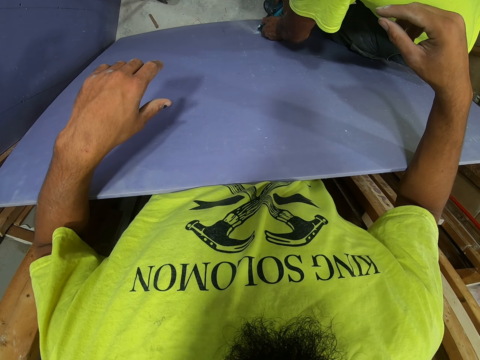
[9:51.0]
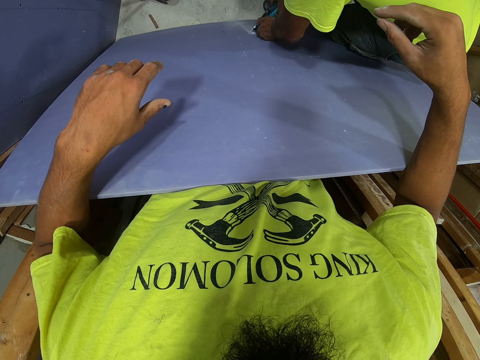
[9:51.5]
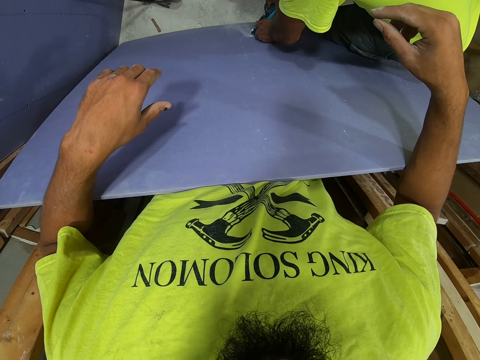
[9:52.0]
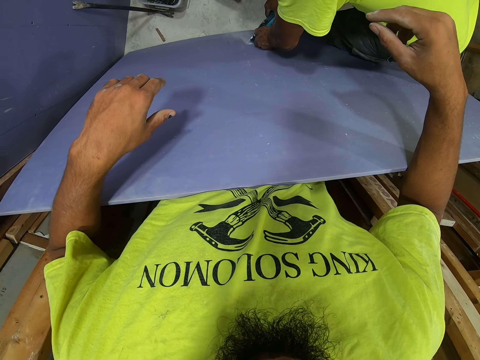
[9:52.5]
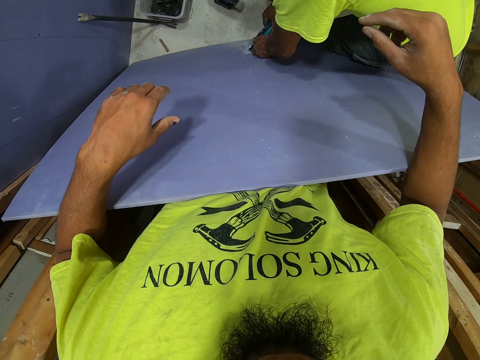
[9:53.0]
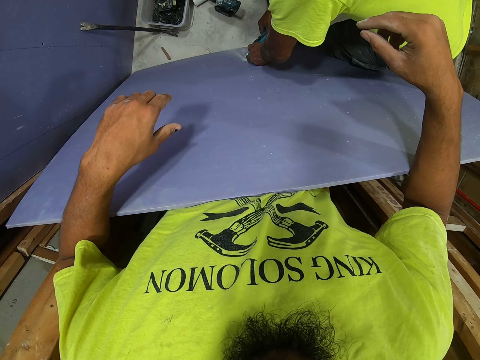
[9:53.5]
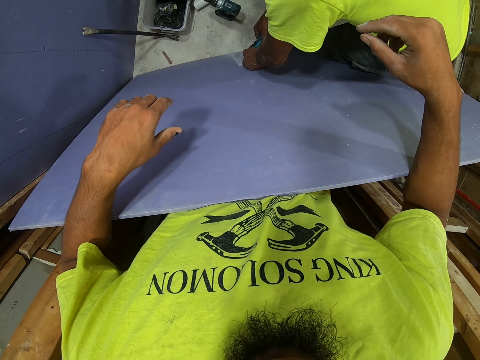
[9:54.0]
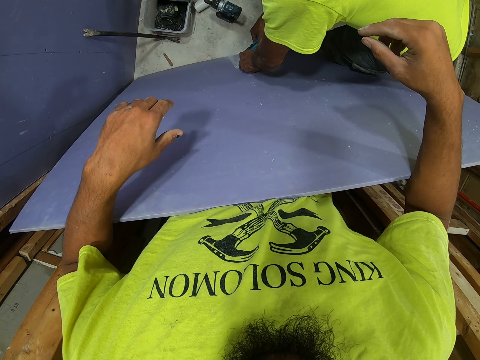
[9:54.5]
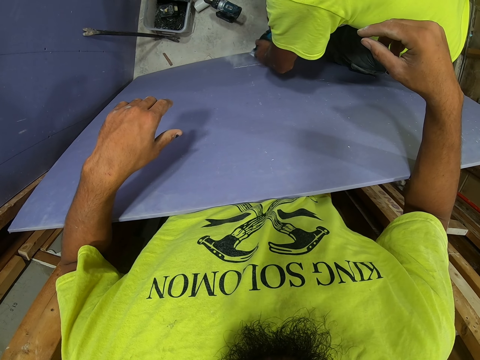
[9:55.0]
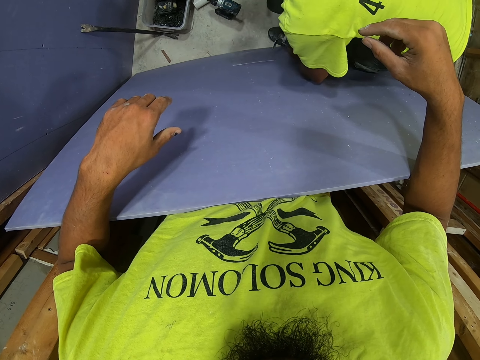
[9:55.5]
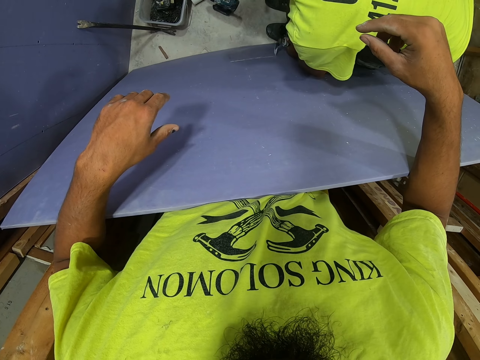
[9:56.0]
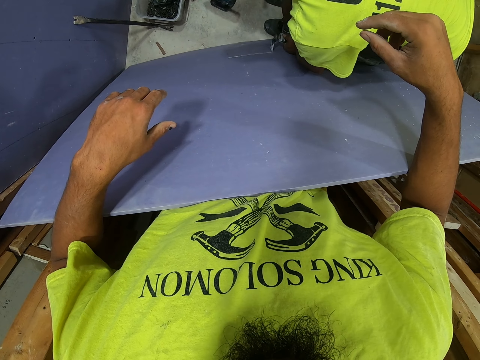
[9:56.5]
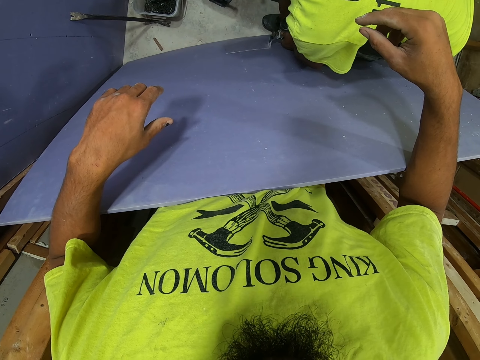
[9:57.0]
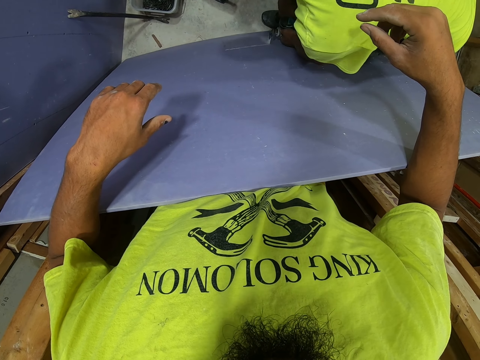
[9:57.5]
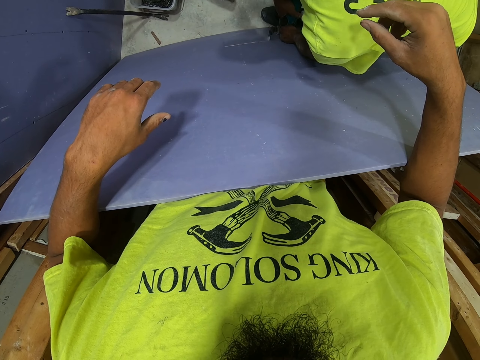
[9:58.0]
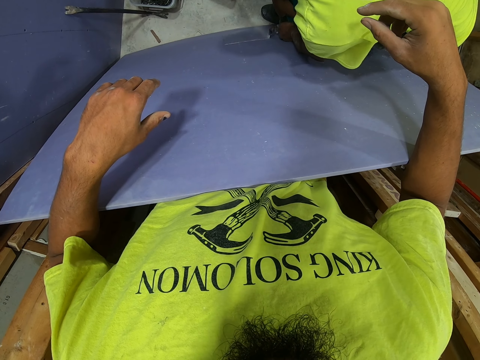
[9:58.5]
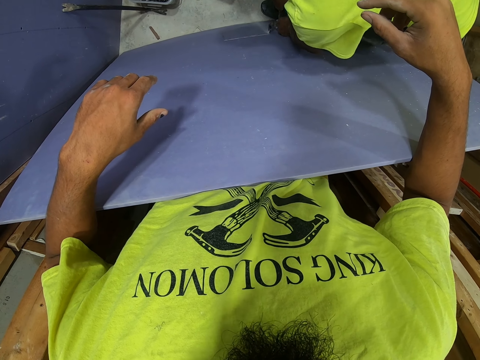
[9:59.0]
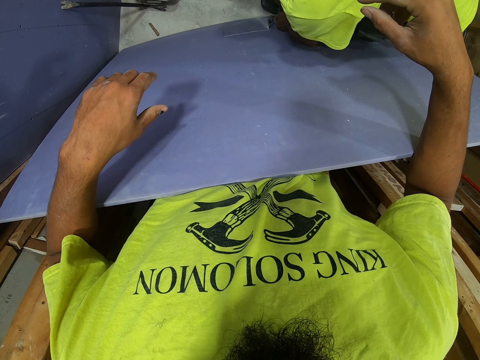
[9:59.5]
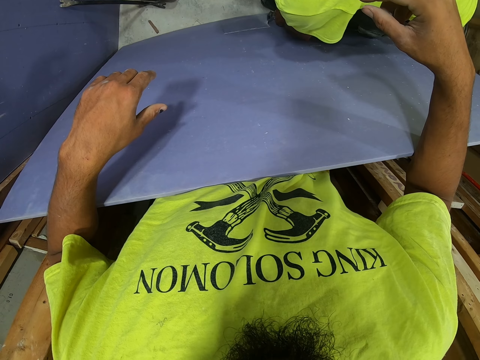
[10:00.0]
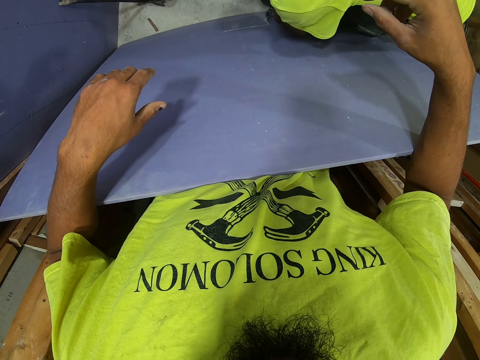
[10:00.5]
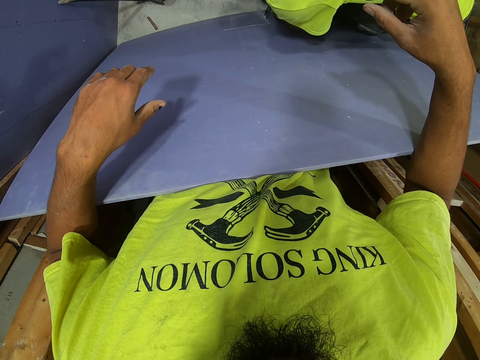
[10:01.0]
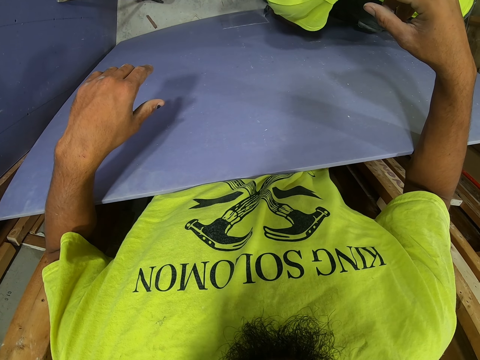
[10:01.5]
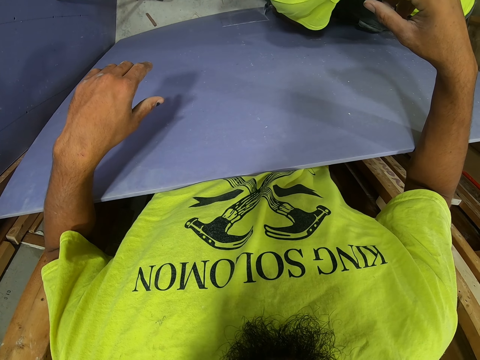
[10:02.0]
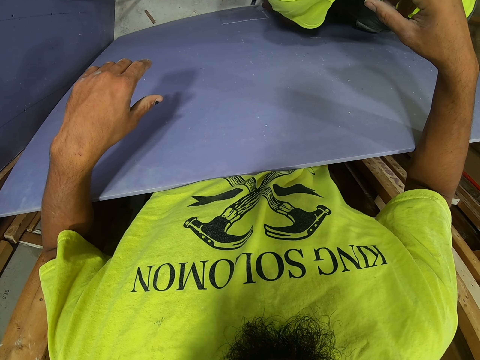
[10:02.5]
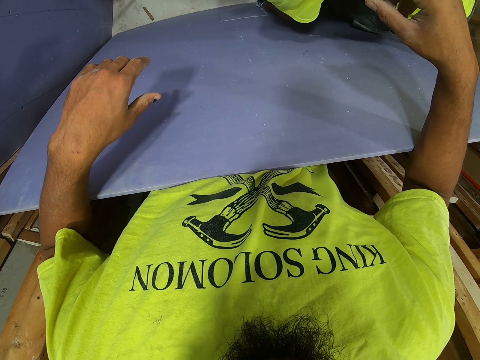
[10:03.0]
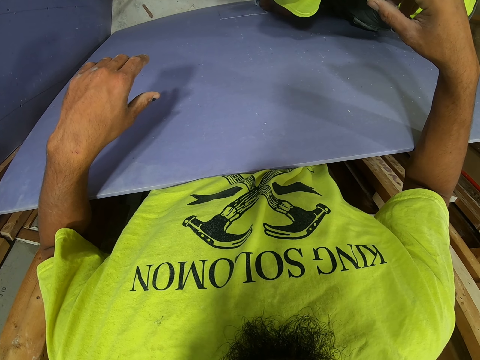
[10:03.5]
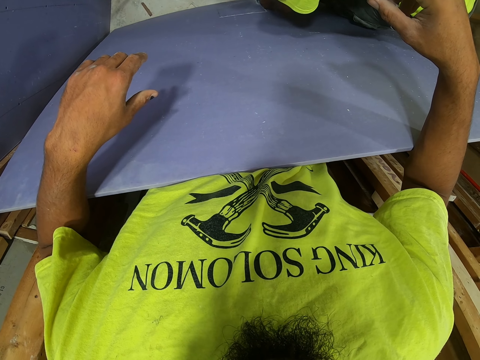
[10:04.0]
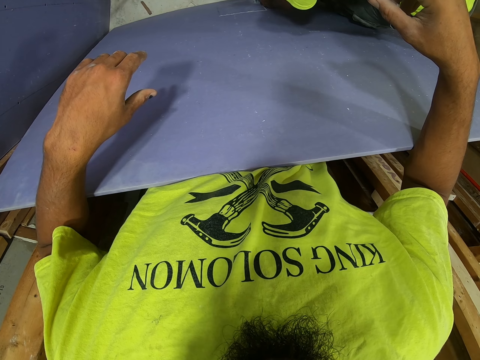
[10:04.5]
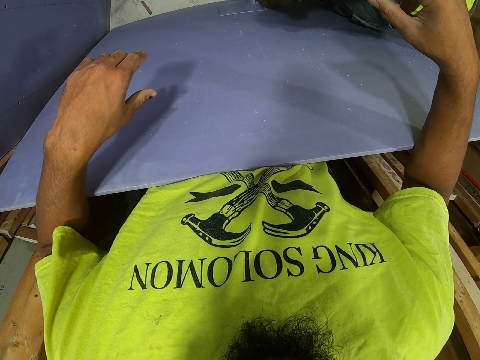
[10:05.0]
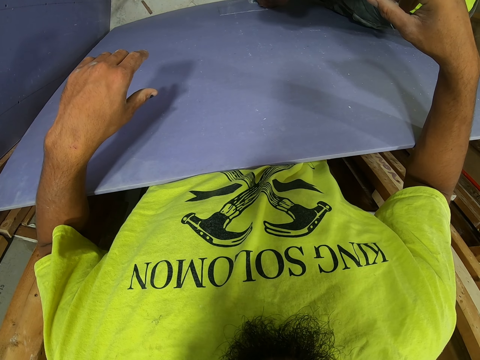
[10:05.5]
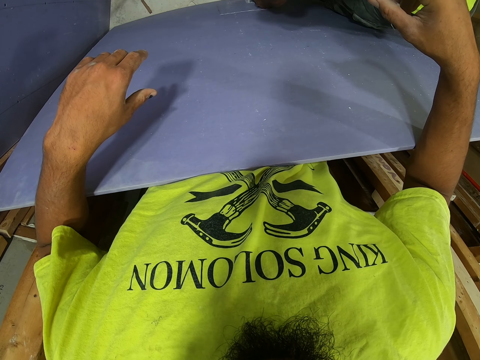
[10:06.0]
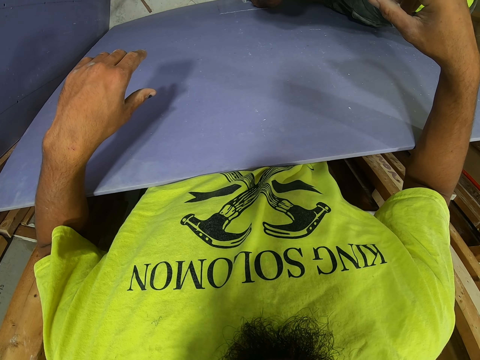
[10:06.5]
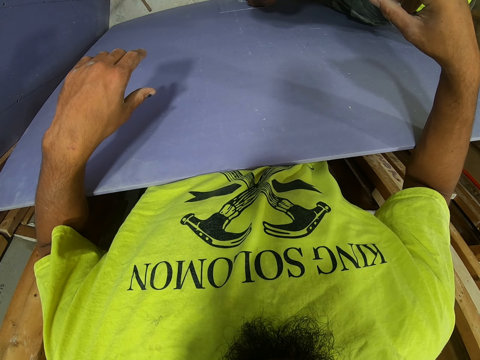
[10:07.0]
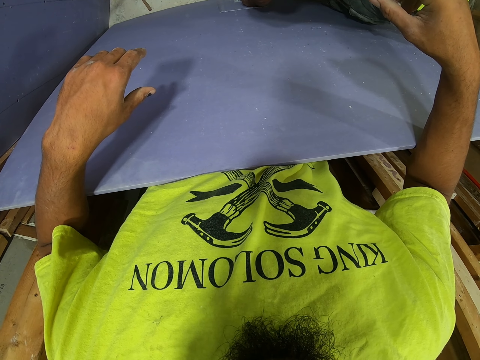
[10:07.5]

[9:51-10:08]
The camera wearer looks on the blockboard.

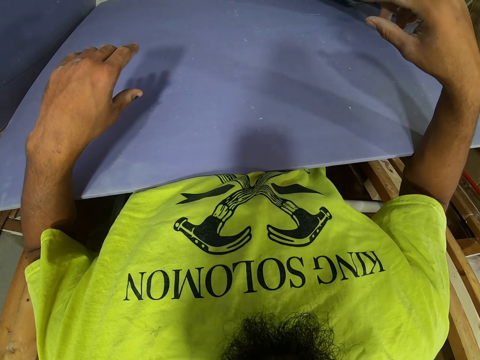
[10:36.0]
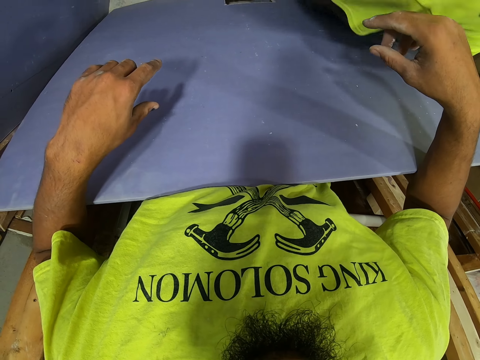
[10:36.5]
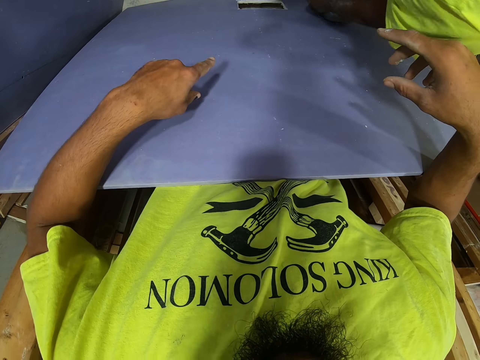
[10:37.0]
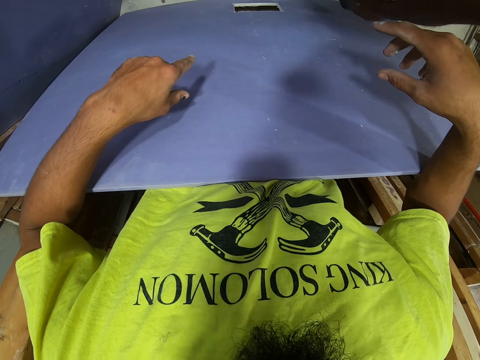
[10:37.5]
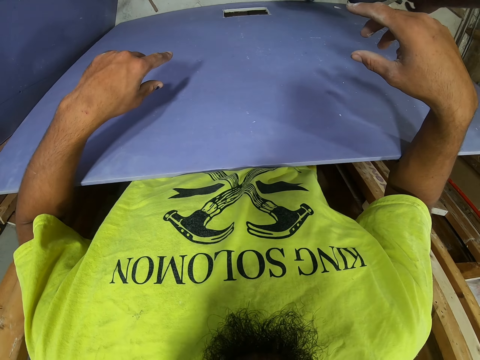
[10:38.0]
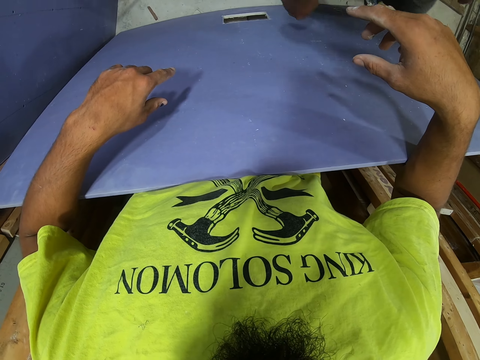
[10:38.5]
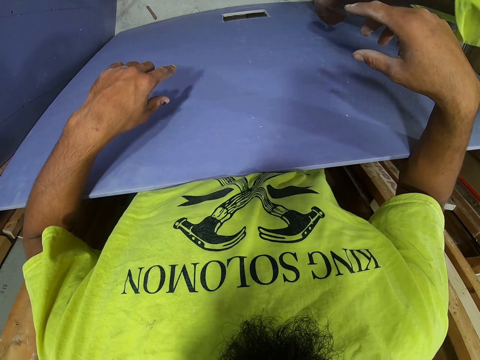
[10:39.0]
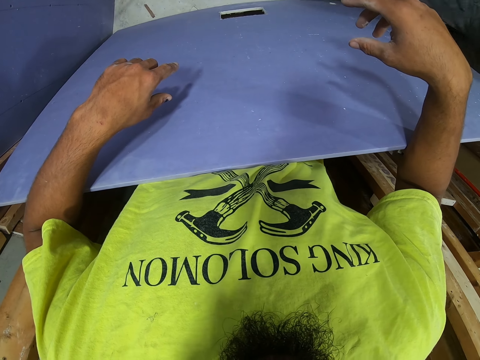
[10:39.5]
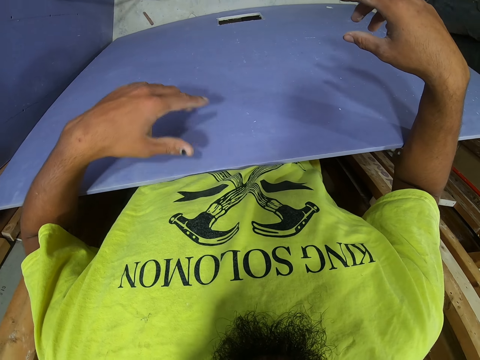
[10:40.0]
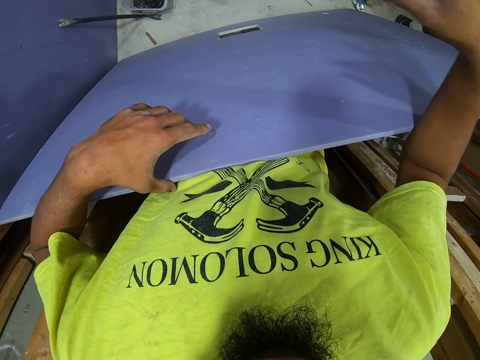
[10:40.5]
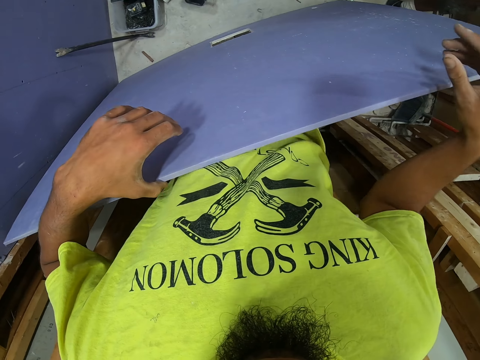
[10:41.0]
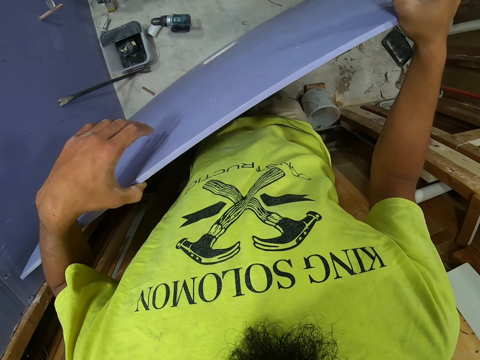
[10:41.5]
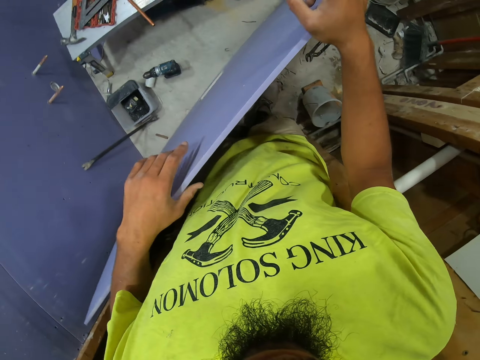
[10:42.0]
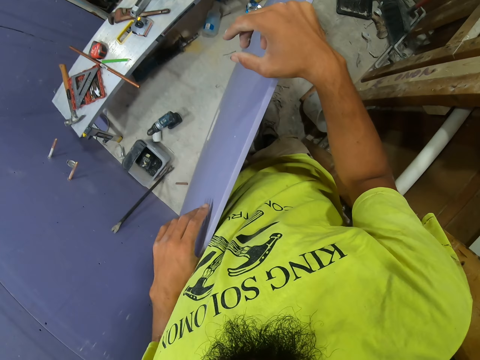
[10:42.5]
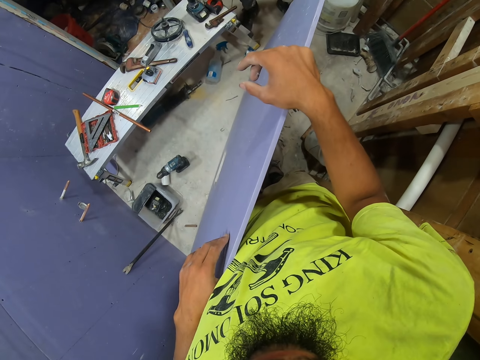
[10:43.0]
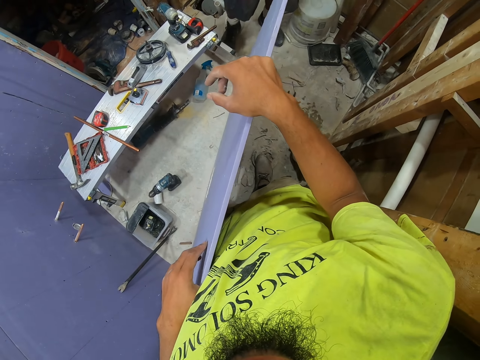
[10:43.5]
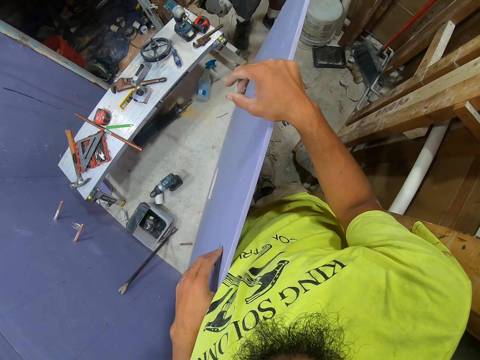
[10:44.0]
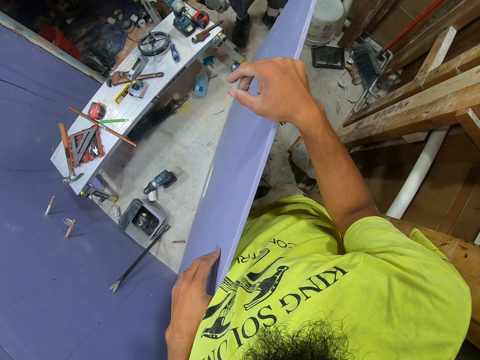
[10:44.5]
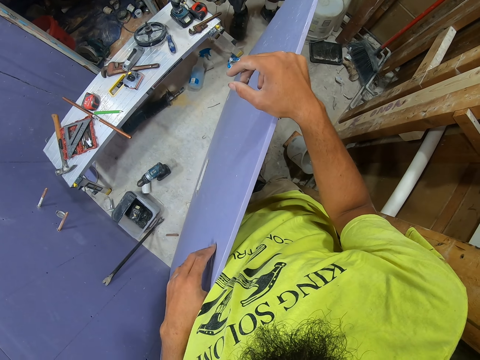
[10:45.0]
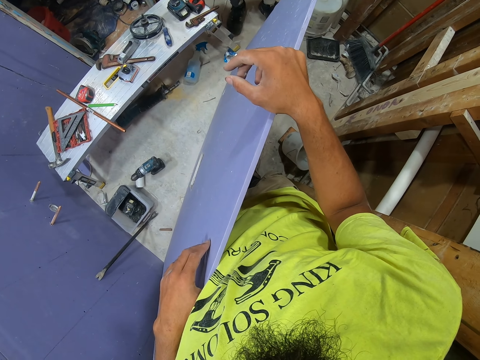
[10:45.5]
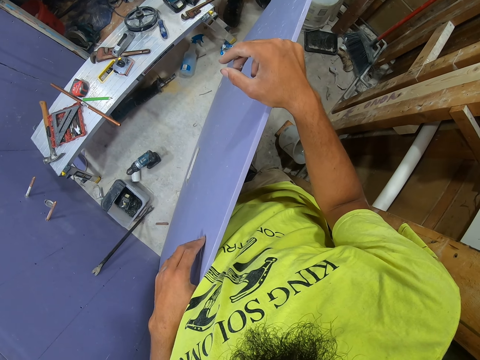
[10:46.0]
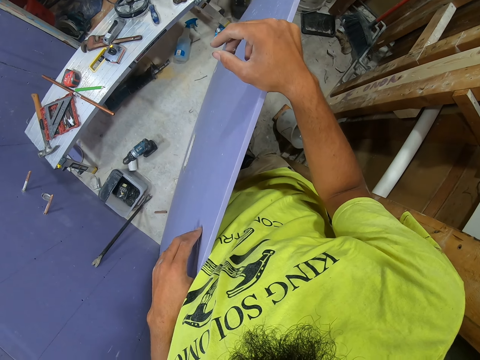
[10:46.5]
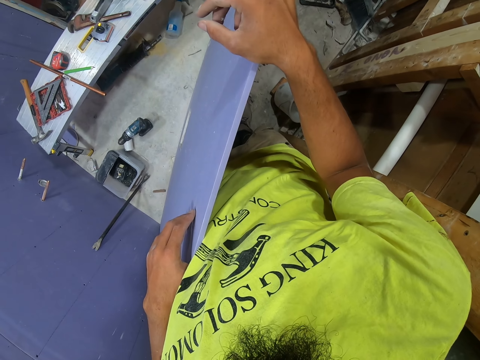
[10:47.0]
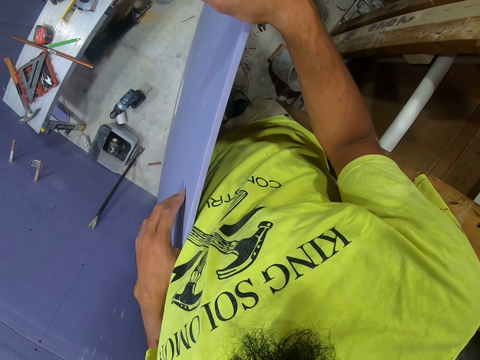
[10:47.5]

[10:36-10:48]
A person cuts the blockboard. The person walks around. The camera wearer looks around.
